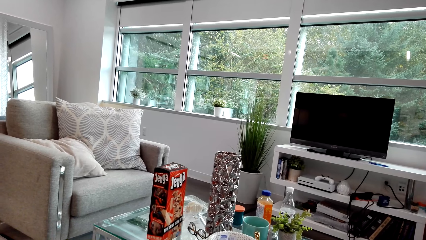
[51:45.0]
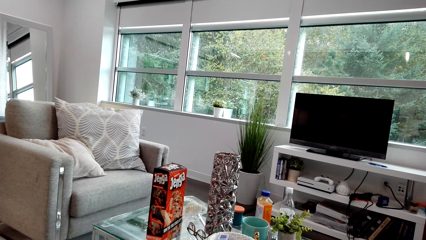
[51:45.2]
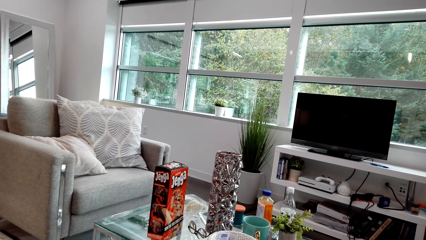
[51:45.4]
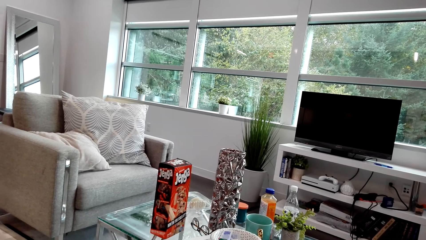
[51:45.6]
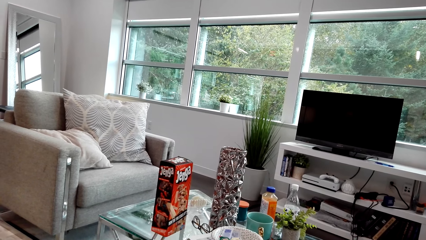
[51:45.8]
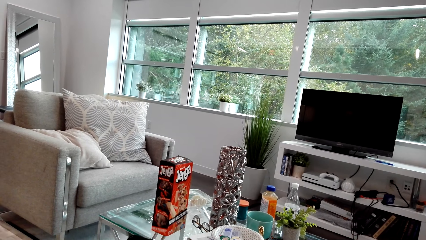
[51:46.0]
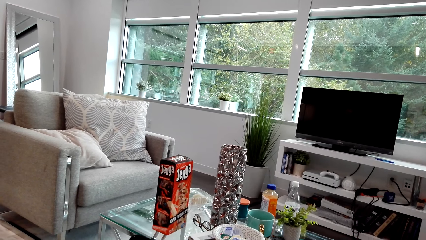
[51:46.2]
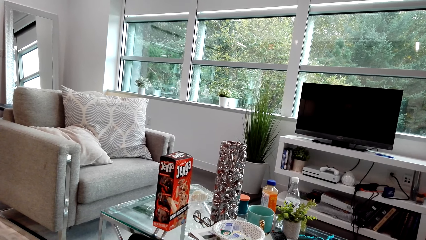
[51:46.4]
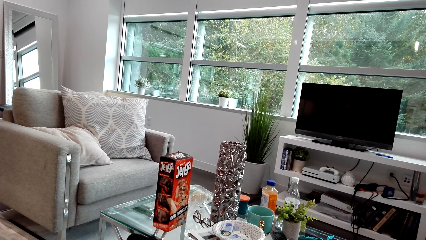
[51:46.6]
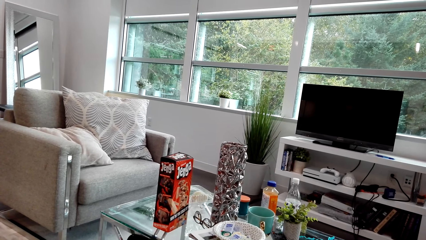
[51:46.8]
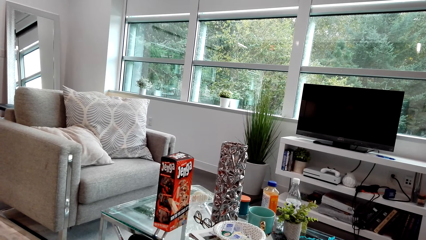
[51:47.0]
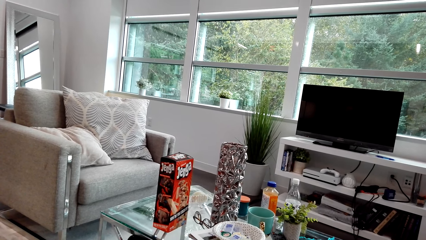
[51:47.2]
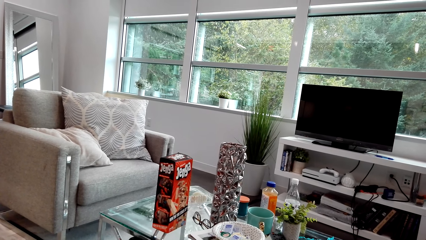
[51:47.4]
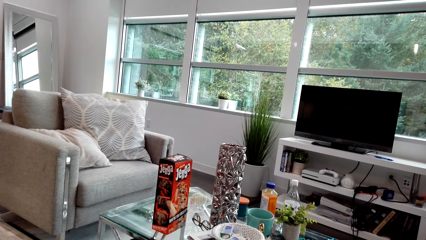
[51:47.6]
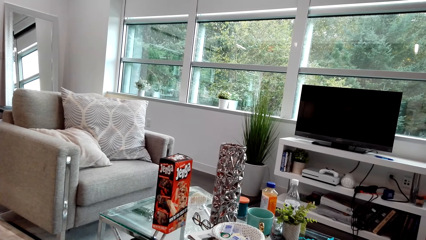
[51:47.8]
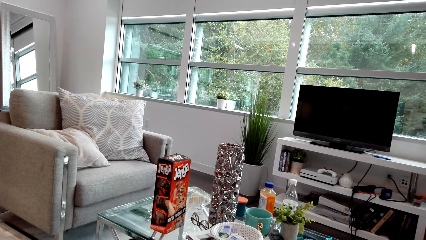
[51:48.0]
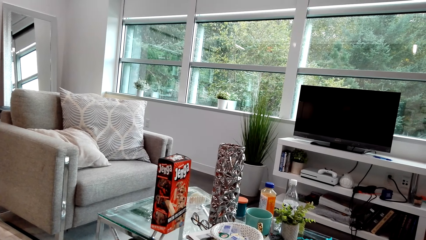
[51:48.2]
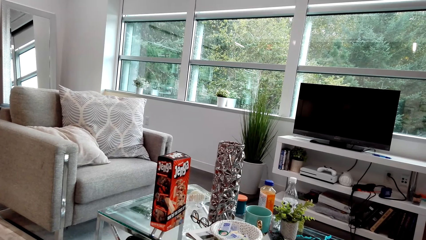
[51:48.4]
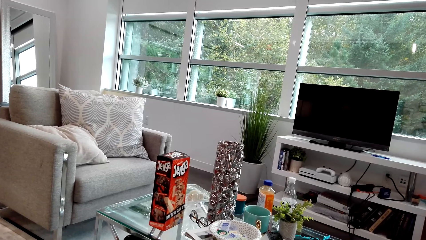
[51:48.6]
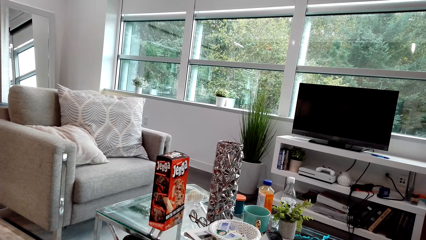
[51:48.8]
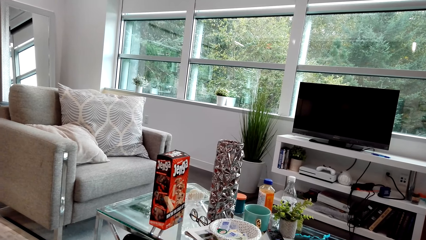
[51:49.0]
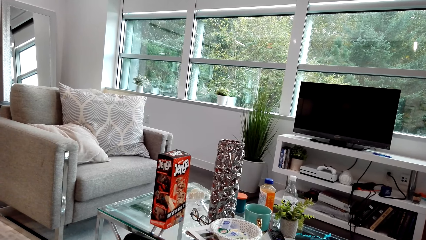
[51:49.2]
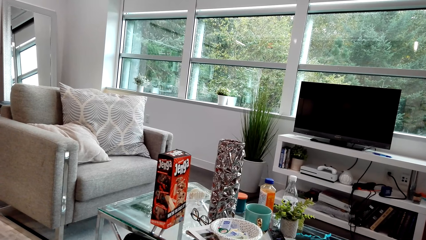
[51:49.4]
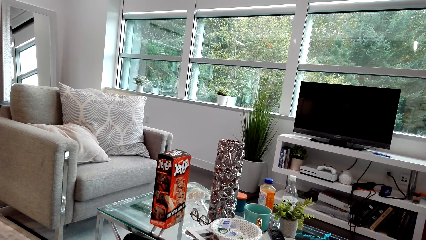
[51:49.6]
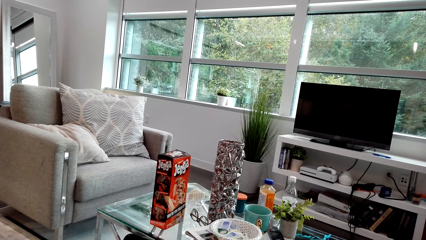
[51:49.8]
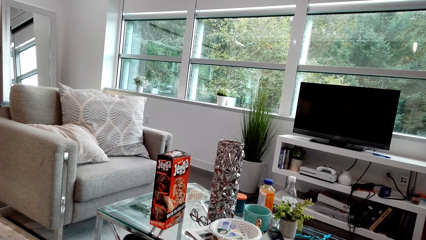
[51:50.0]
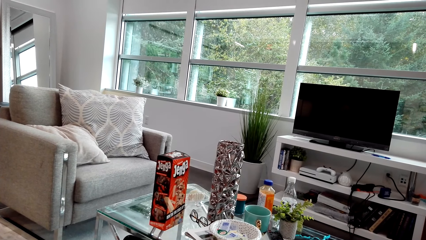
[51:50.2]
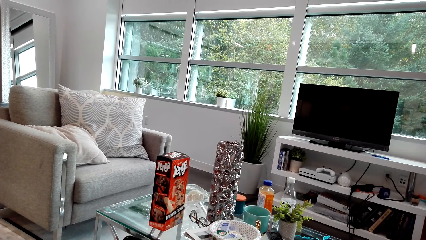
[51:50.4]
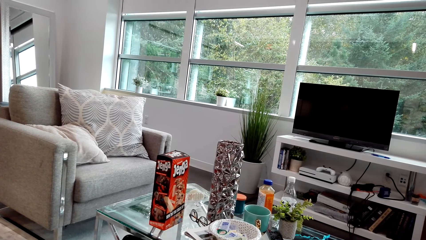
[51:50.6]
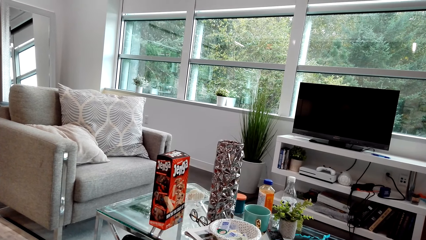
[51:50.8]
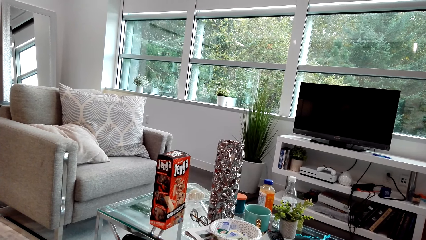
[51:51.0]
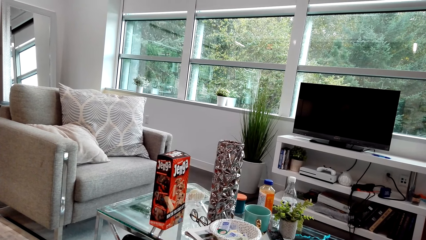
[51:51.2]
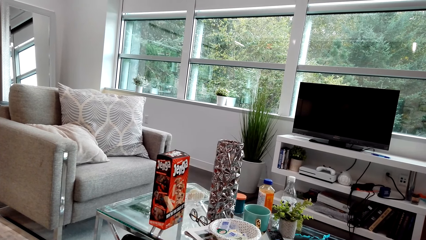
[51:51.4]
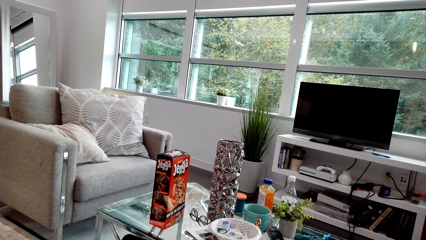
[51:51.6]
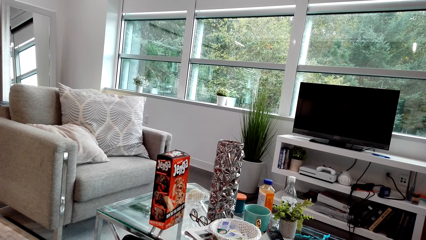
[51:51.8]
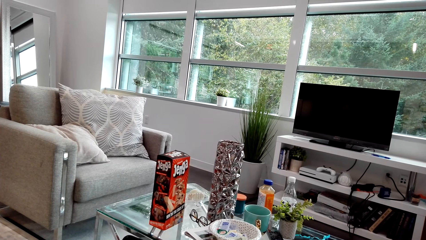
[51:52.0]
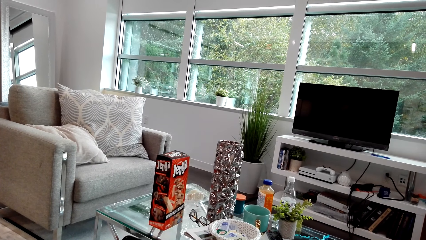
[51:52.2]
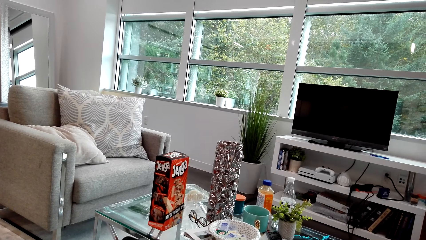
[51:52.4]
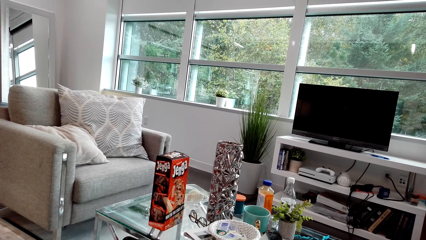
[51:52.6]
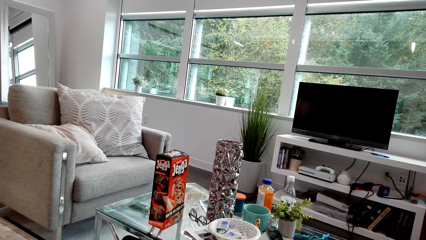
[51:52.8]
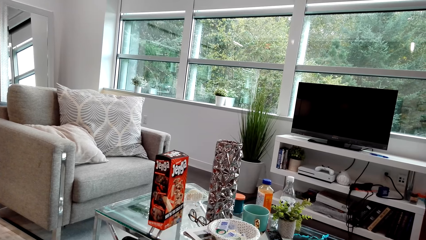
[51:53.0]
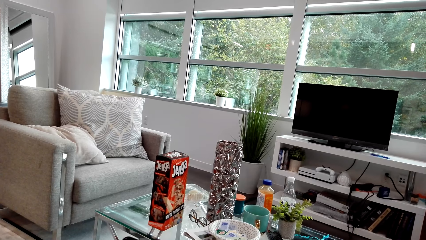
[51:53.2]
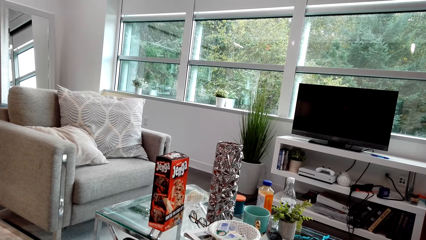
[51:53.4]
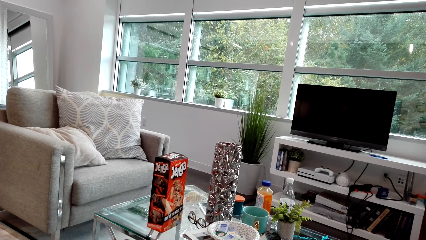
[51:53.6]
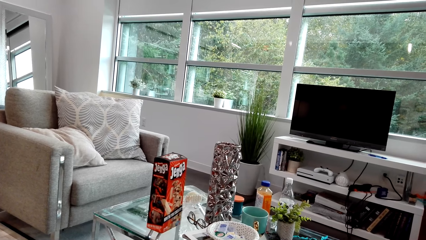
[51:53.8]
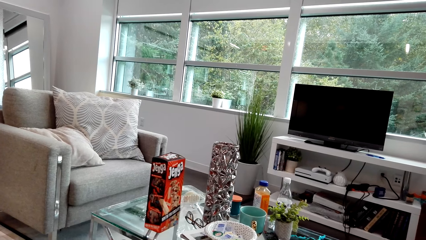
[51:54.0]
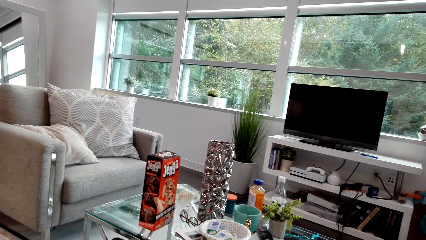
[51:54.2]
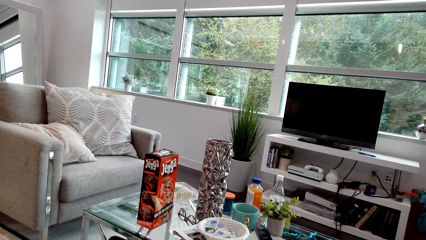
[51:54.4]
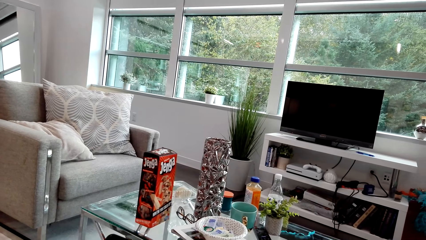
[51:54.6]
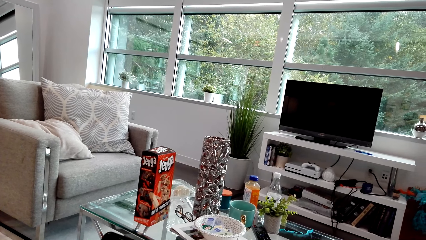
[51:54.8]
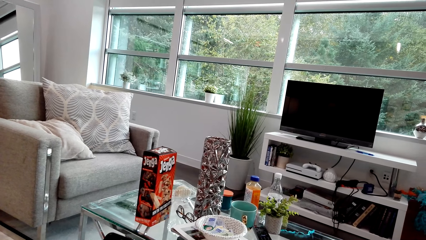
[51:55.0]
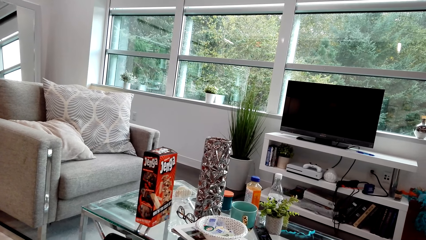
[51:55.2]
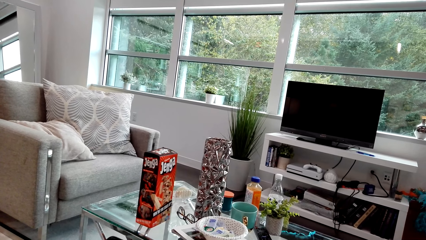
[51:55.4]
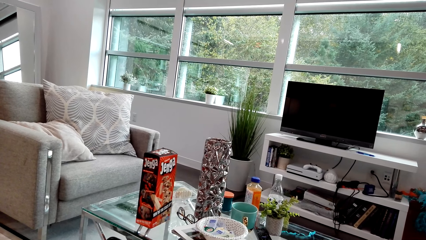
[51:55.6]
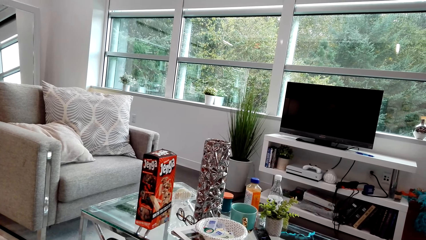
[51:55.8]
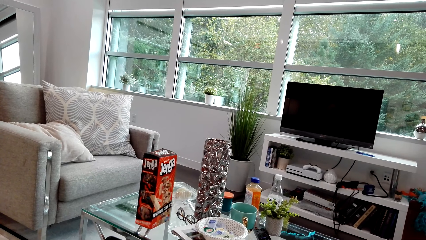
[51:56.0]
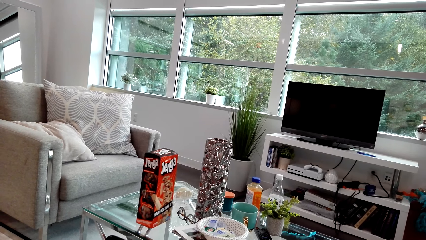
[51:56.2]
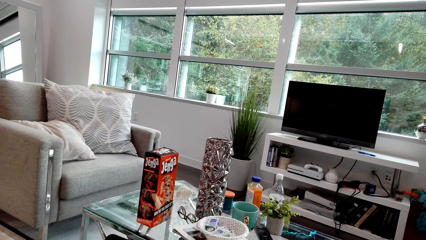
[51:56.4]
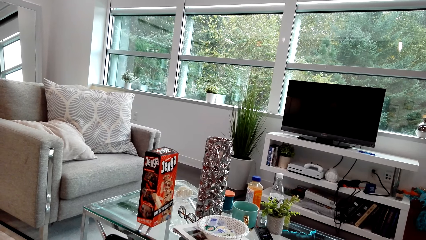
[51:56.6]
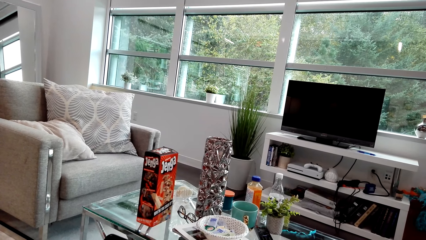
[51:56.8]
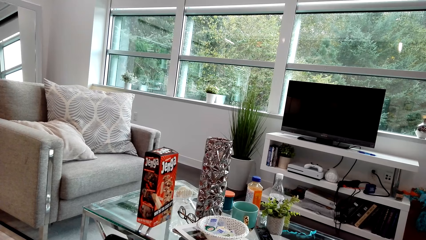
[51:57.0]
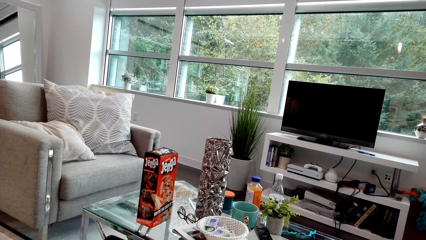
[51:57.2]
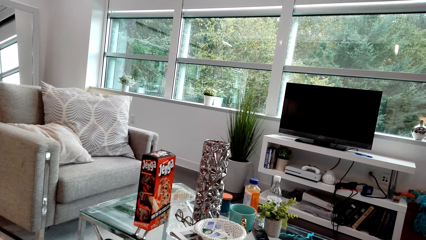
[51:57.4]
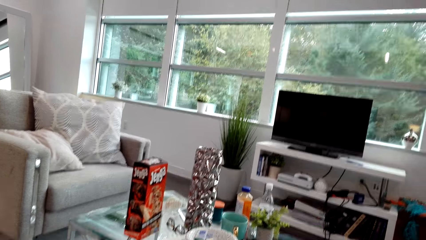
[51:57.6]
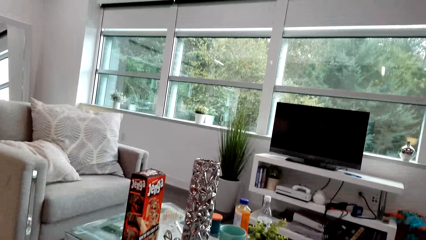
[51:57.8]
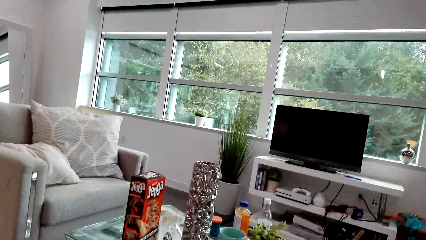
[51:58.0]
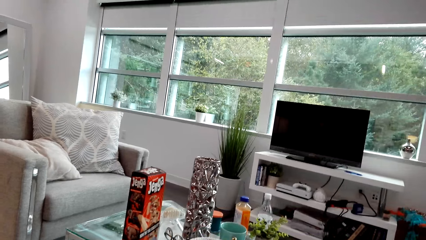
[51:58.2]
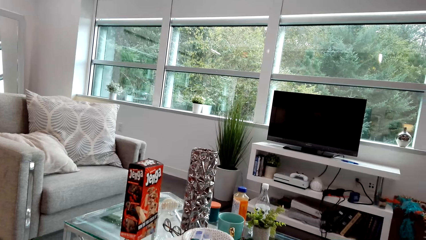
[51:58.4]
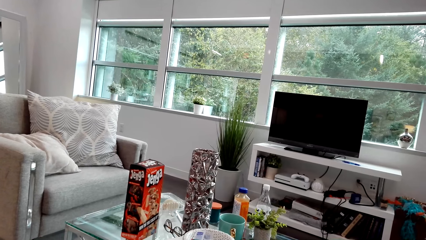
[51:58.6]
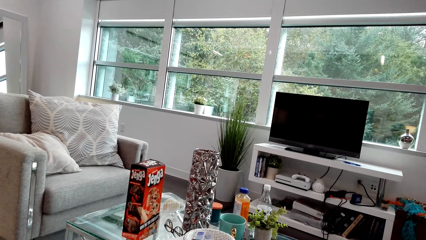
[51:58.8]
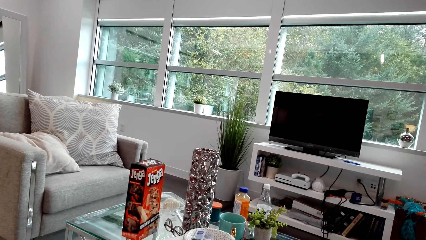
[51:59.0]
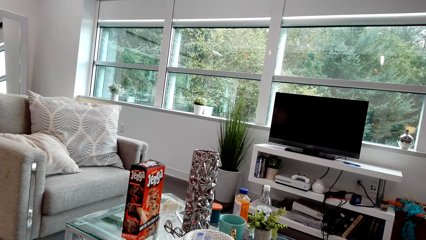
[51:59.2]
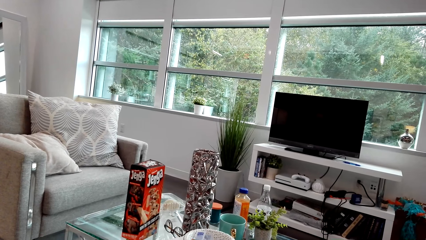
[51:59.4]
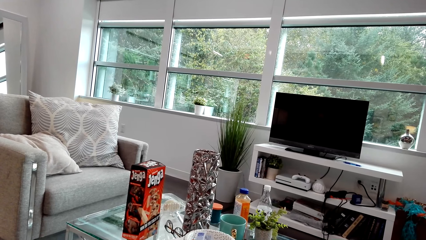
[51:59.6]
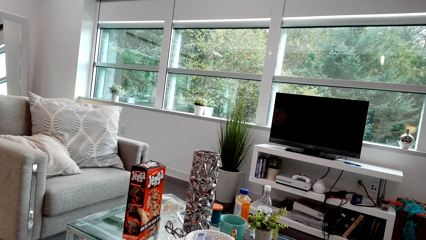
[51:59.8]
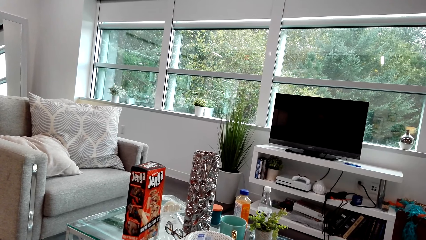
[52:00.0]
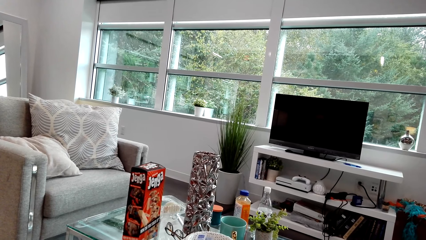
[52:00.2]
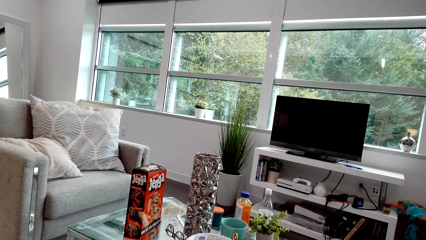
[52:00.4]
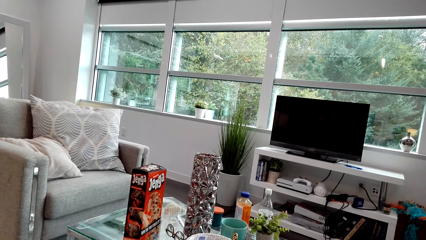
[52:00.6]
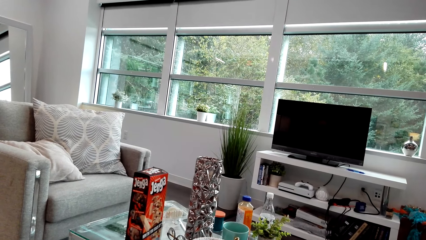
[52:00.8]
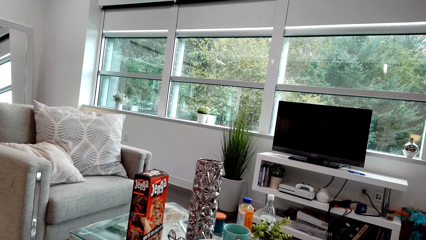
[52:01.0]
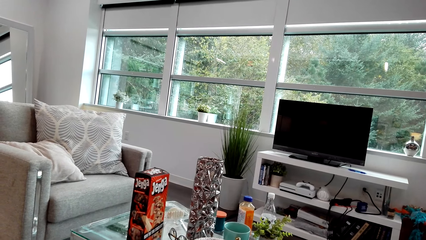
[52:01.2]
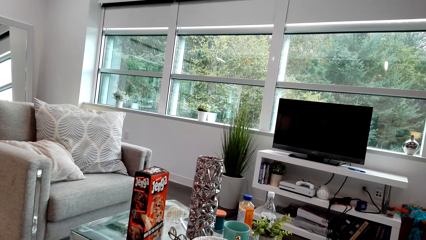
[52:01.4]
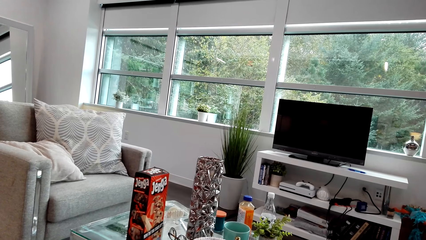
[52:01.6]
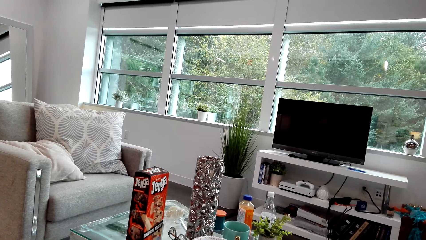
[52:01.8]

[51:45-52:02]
A woman holds a phone. The camera wearer dialogues with the woman. The woman dialogues with the camera wearer.
